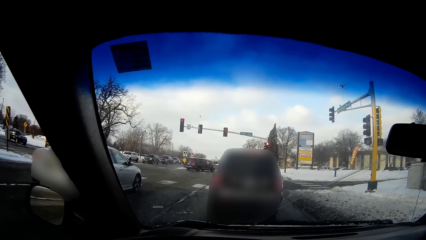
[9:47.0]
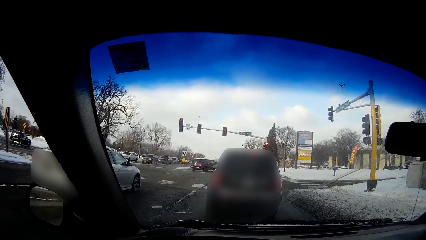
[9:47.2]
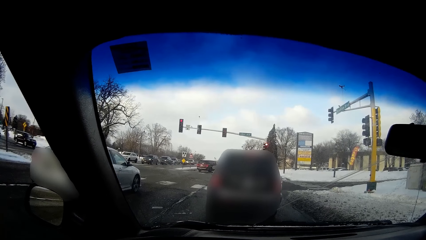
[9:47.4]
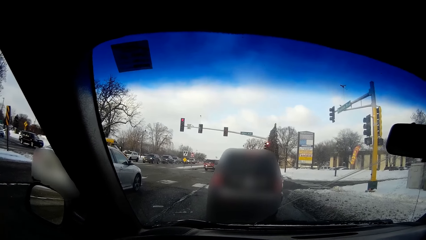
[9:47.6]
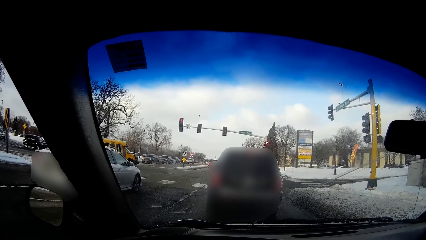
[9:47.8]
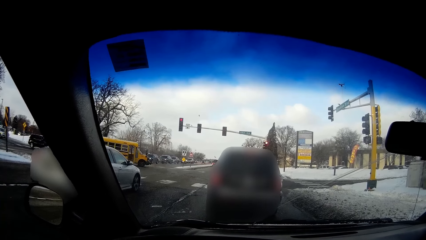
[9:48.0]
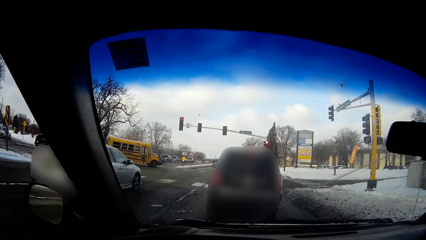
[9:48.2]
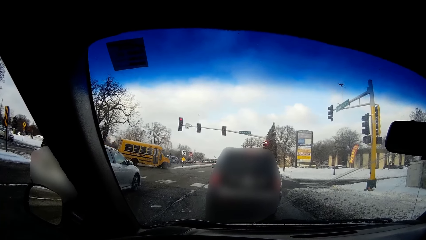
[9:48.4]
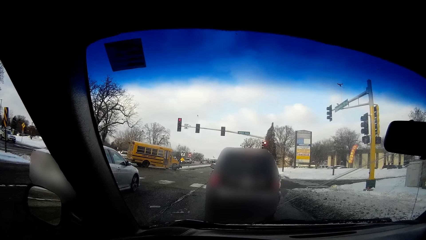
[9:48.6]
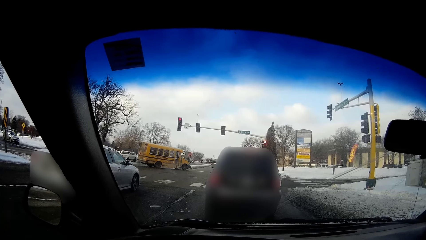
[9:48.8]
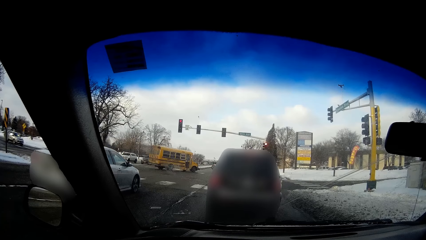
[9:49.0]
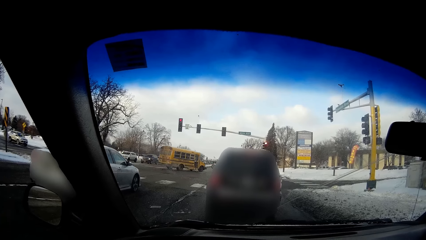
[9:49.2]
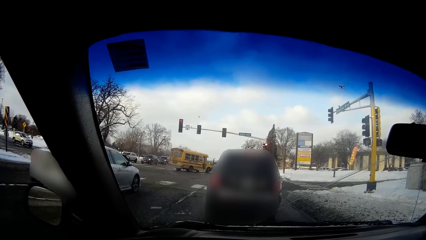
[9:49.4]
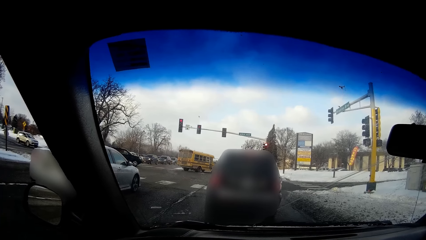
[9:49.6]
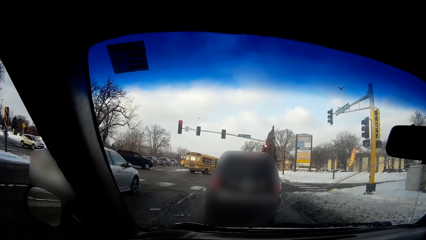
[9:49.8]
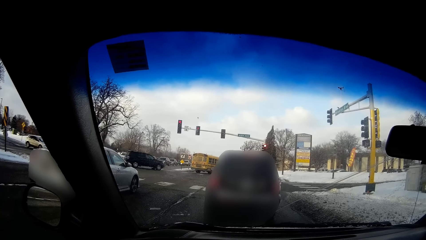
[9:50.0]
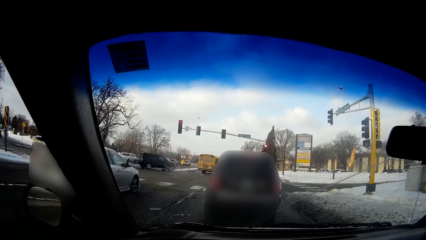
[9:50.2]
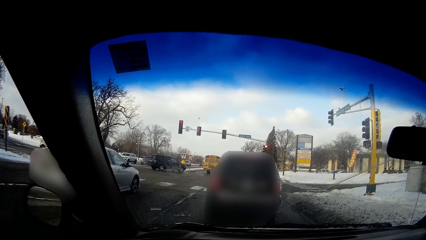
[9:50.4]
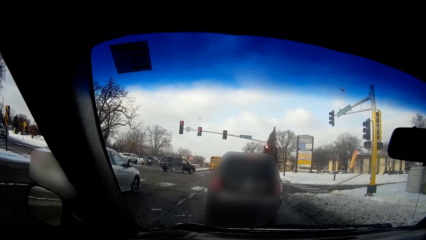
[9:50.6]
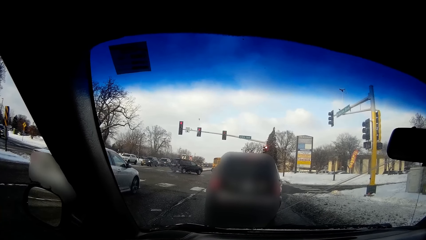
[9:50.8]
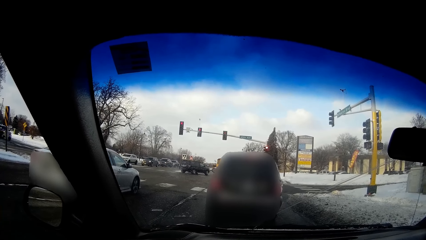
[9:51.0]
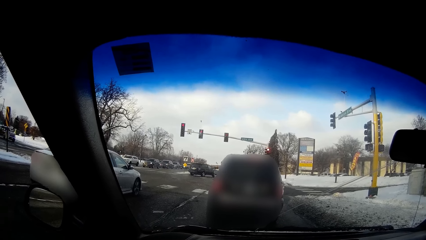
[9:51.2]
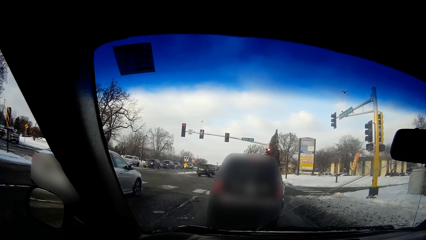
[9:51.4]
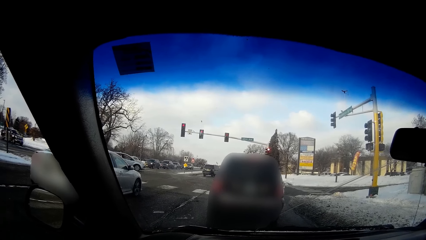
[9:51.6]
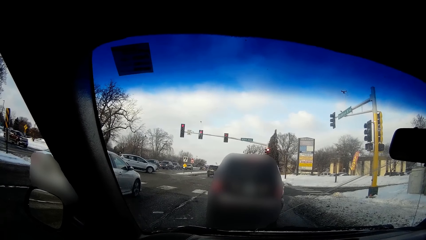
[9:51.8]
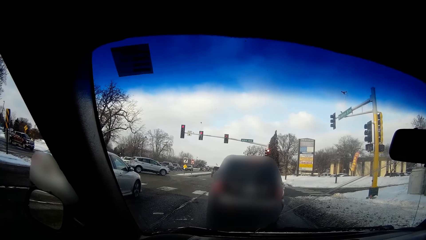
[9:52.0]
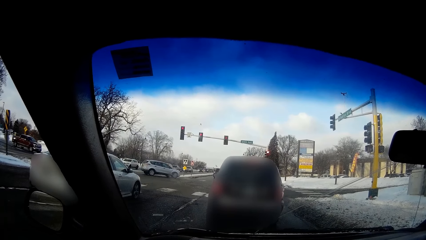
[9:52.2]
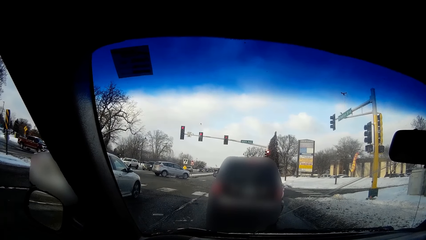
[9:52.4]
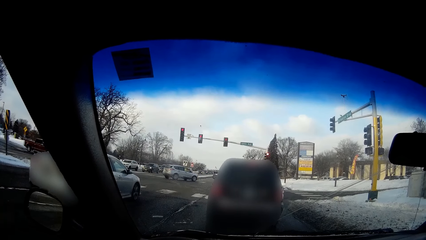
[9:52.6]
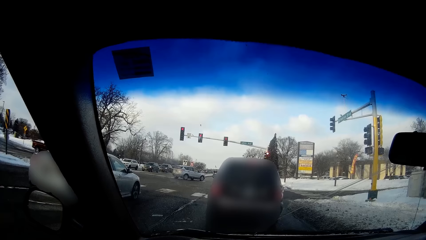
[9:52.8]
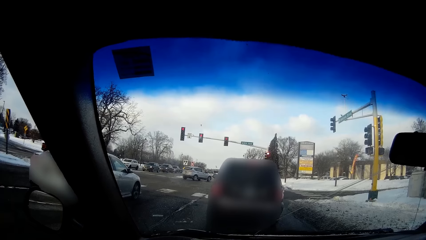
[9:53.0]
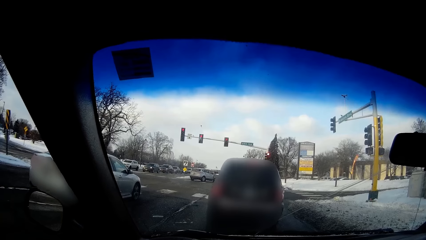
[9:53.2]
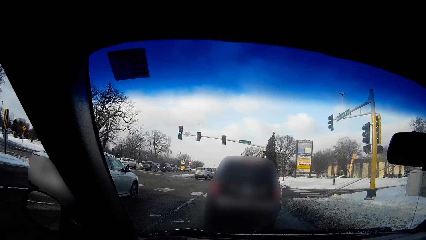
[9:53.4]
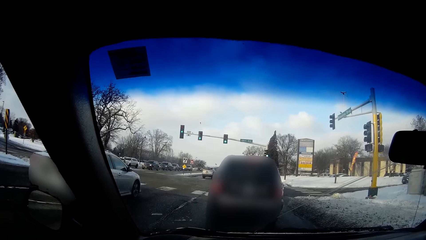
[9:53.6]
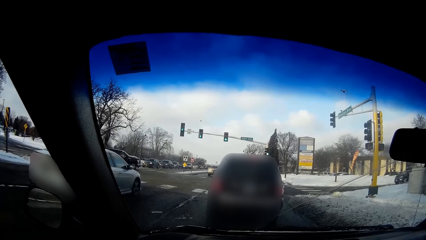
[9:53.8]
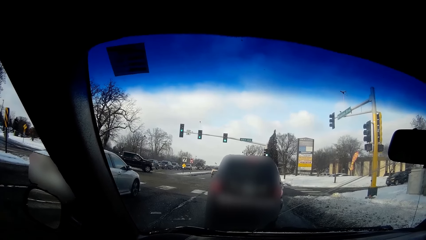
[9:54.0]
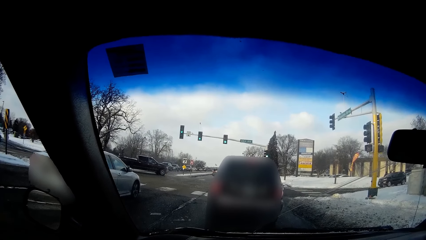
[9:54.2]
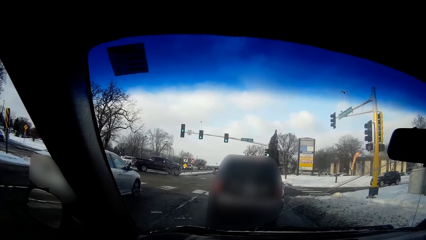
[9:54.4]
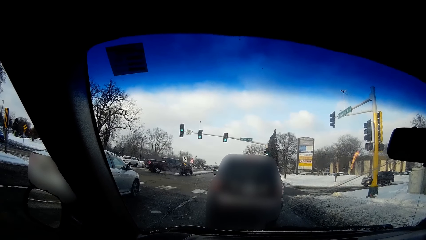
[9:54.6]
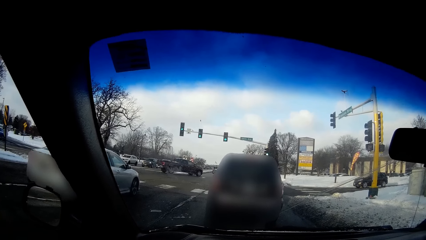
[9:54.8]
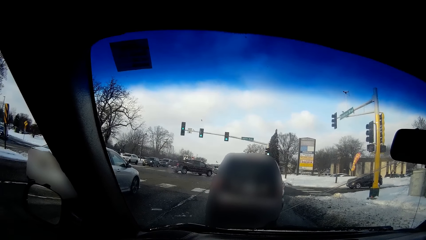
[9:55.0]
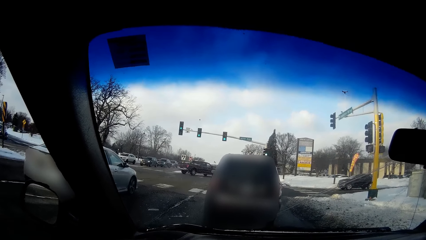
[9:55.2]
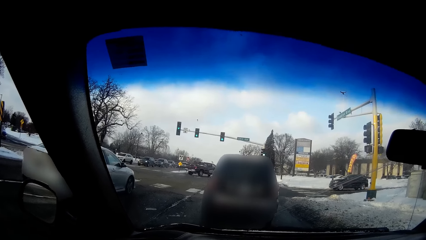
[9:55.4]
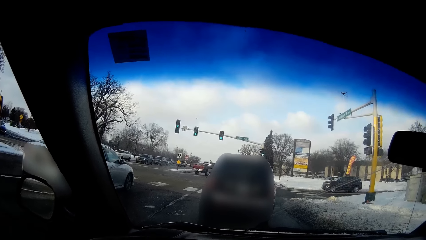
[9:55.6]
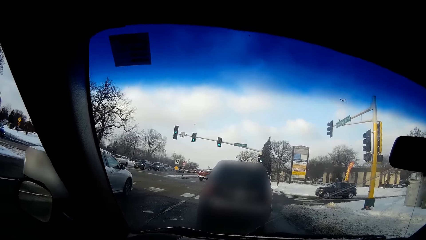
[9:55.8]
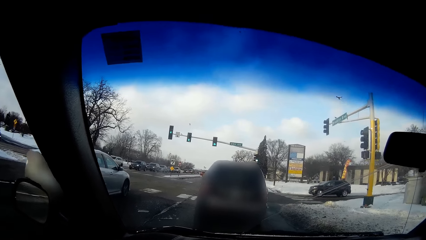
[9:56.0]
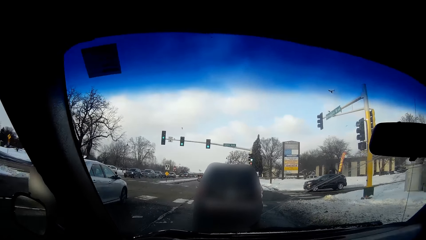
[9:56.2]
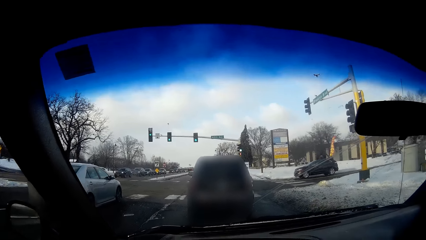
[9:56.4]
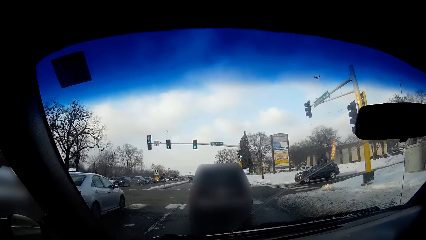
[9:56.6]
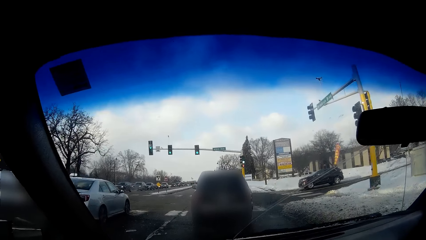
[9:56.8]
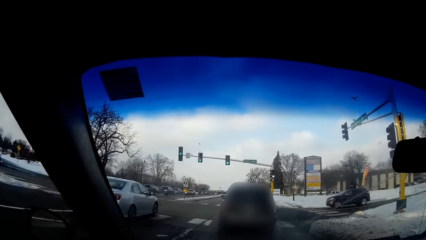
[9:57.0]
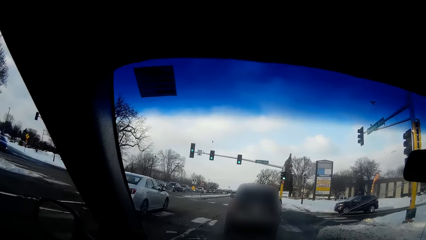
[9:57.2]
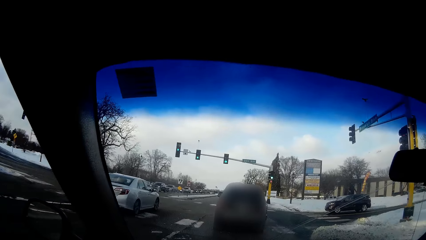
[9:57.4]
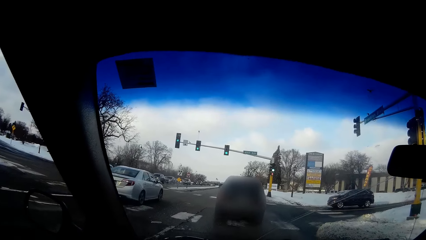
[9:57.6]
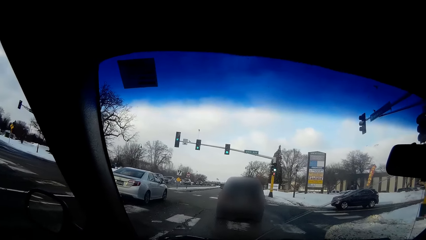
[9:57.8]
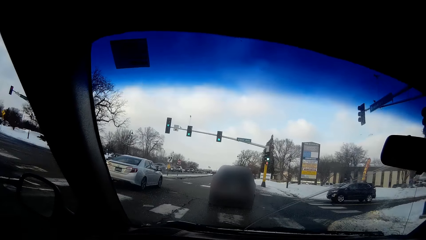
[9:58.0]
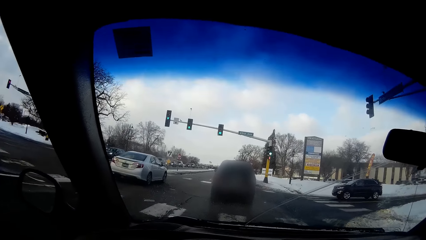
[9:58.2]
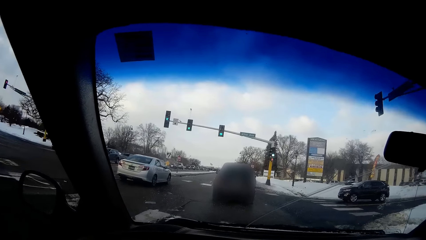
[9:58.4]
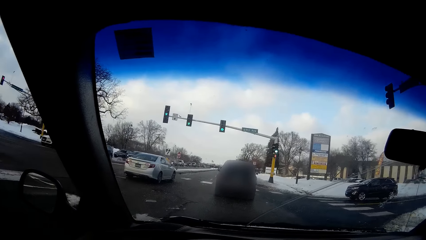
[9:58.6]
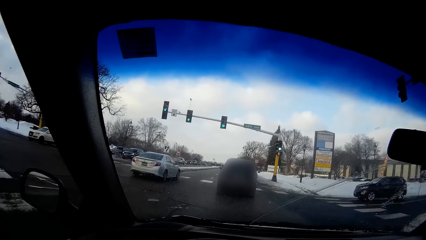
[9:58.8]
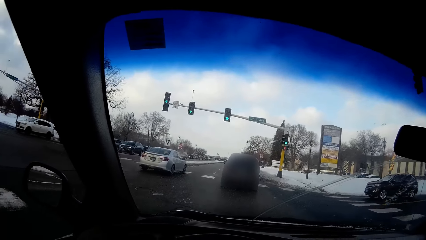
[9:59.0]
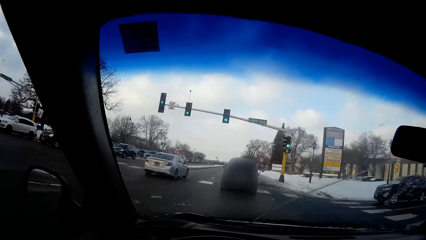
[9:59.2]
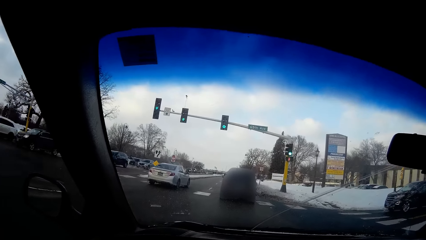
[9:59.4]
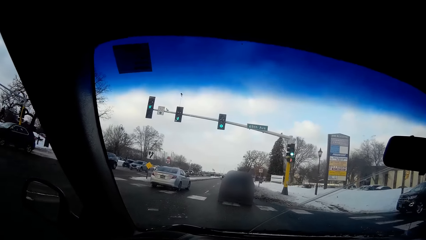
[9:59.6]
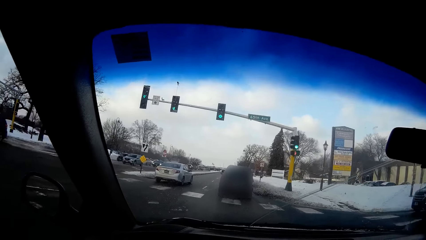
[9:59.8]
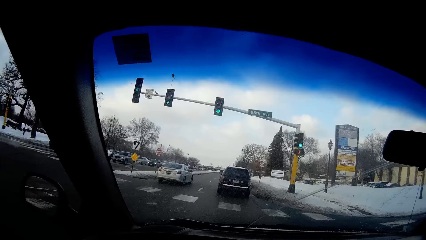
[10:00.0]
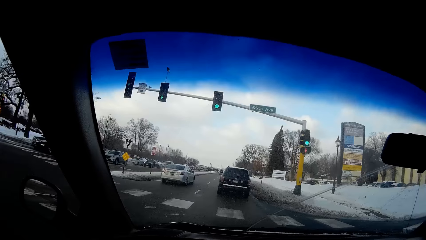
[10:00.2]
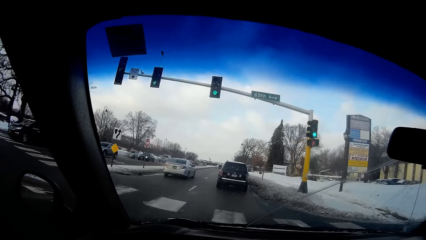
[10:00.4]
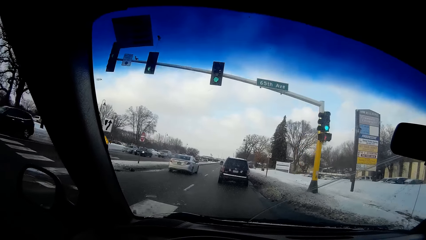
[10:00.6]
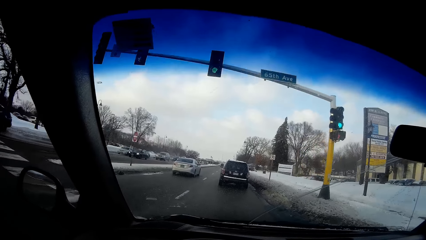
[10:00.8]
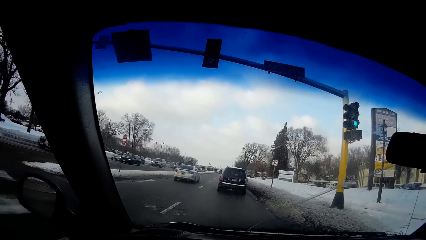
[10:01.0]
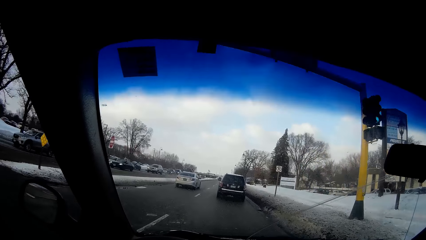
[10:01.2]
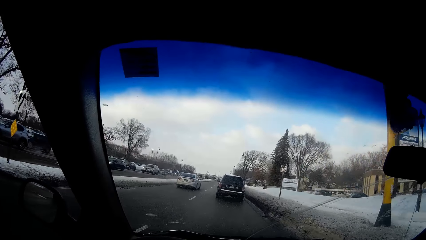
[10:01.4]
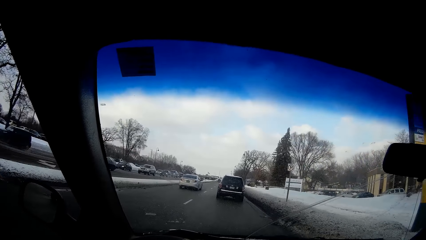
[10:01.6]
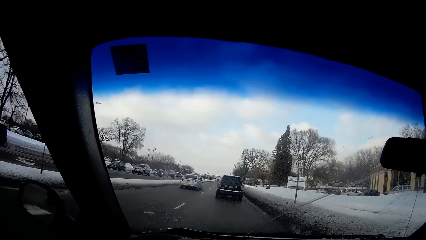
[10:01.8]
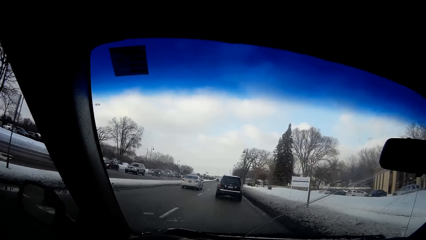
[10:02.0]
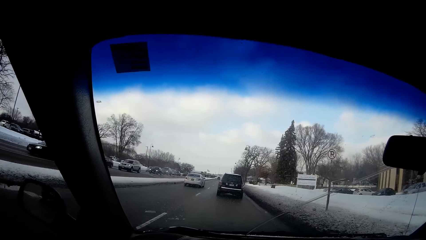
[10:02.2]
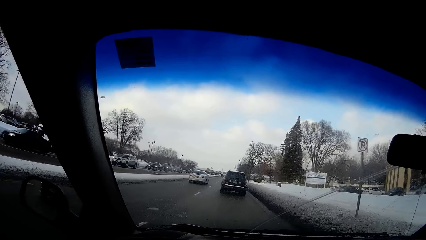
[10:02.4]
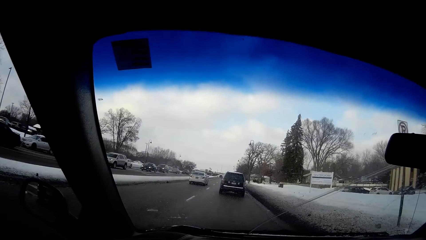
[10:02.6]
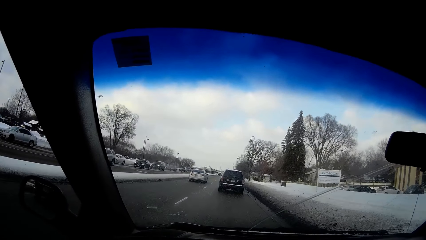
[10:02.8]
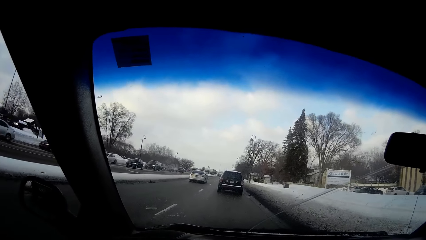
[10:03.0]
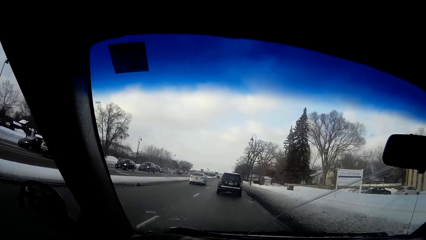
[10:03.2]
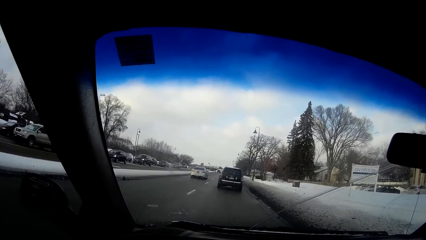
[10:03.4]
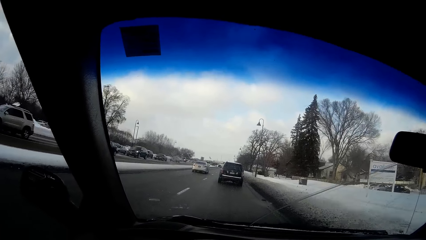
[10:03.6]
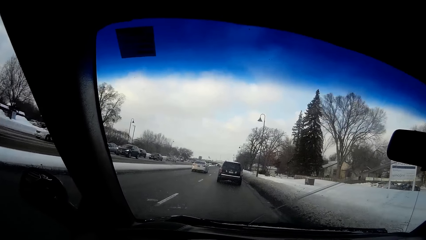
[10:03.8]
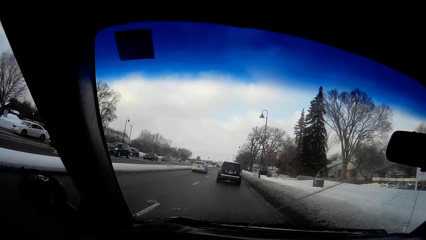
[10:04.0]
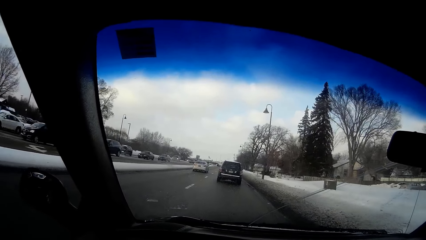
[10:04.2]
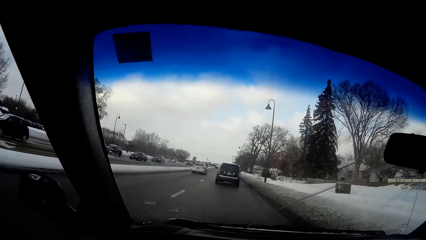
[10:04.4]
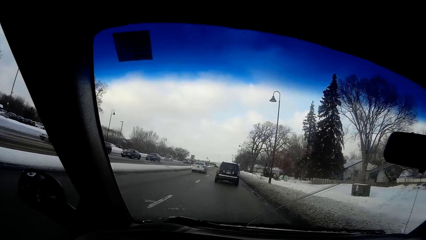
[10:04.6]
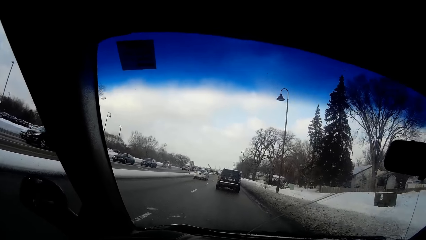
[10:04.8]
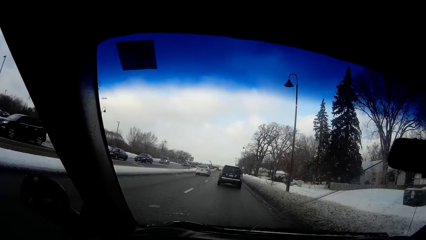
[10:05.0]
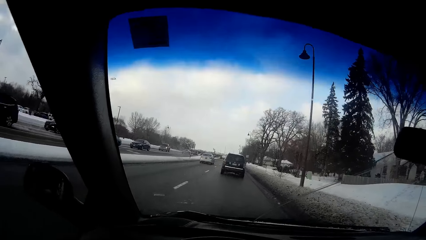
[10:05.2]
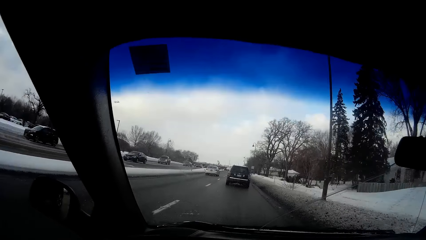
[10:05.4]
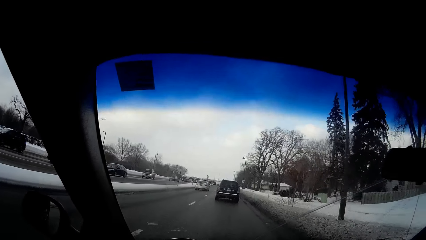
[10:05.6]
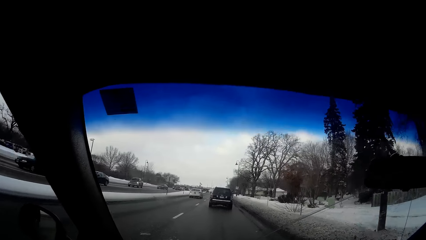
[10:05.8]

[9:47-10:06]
The camera wearer looks around in the car. A white car drives past them. A black car drives past them. A black car drives past them again. An ash car drives past them. A black car drives past them. A brown car drives past them. Some cars drive past them.
